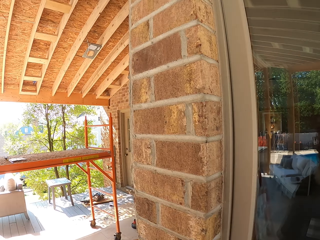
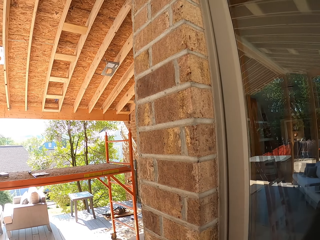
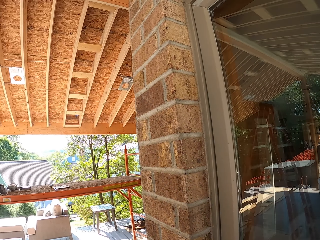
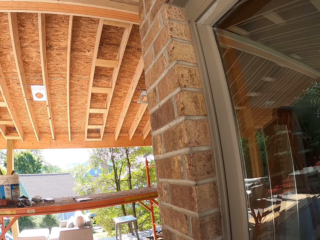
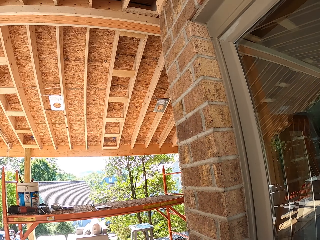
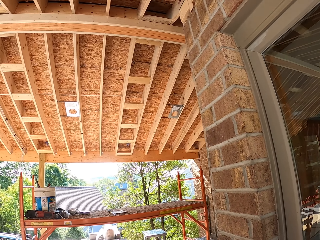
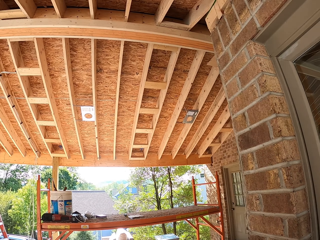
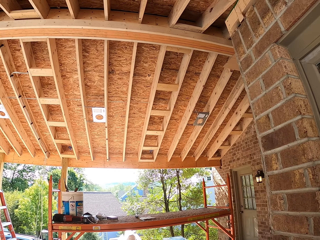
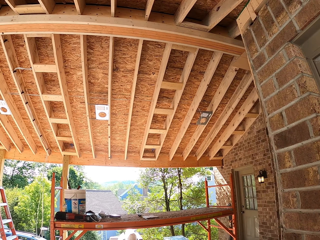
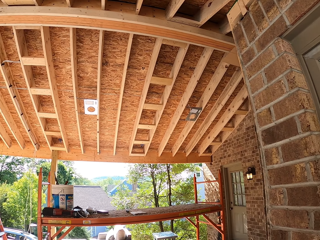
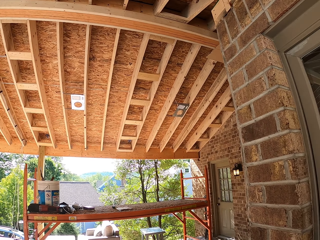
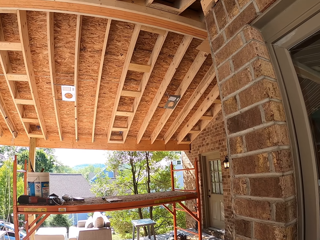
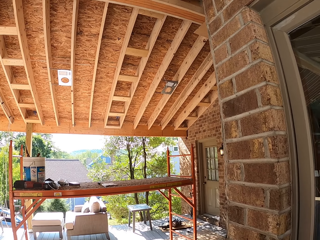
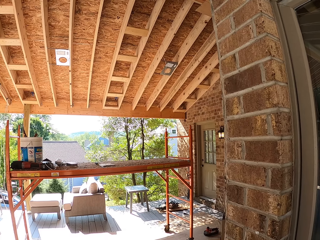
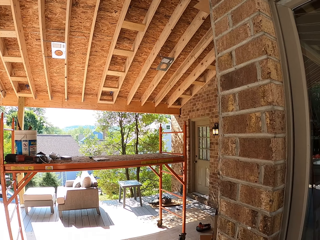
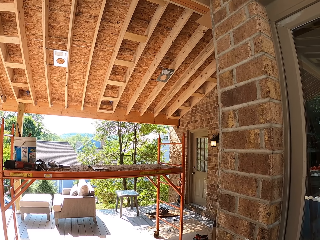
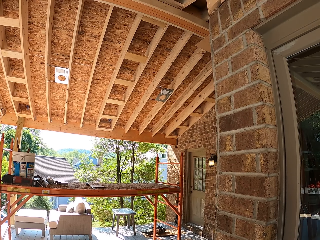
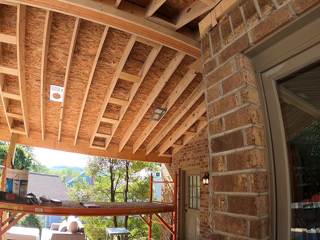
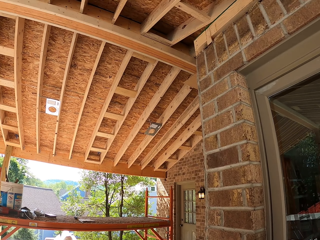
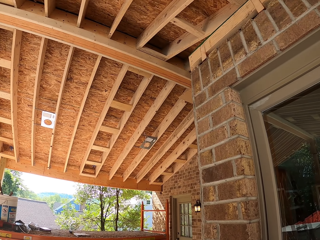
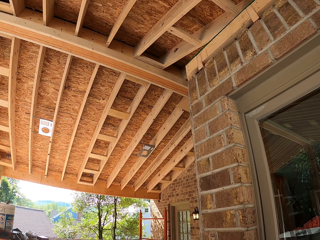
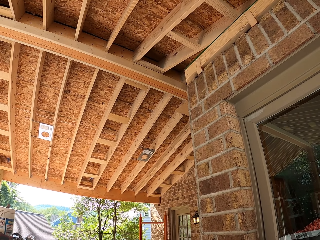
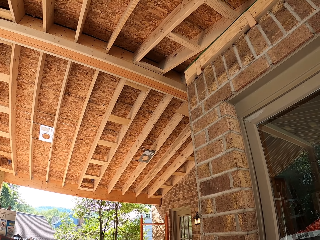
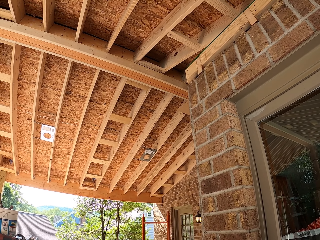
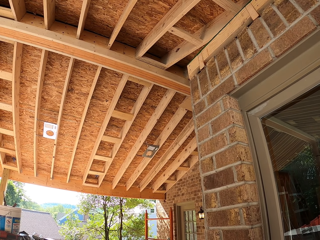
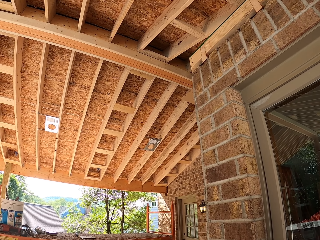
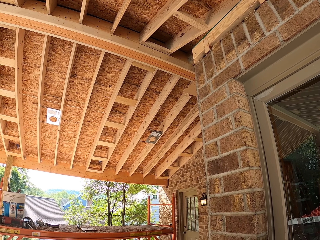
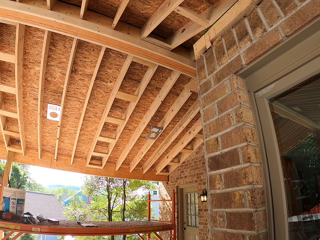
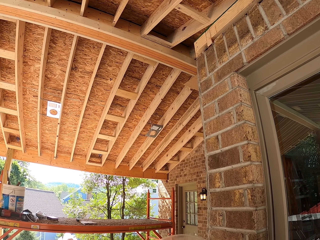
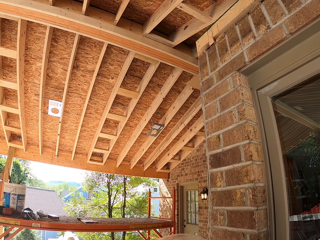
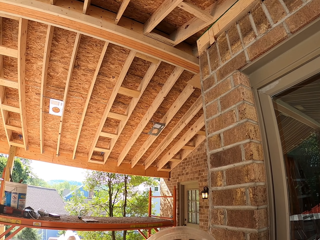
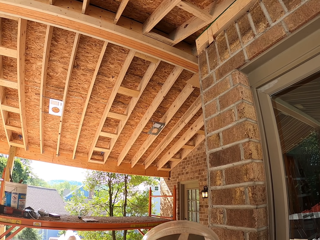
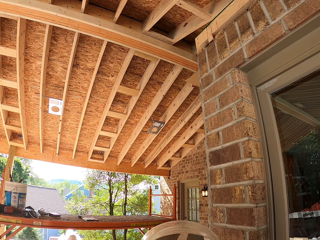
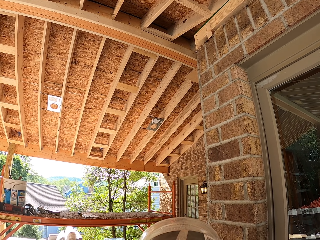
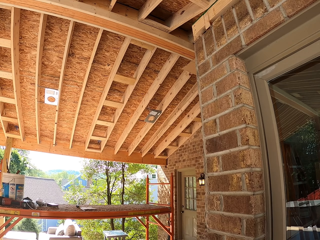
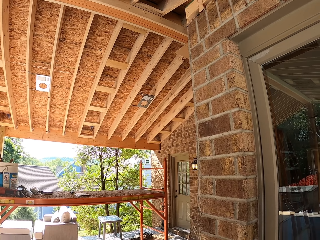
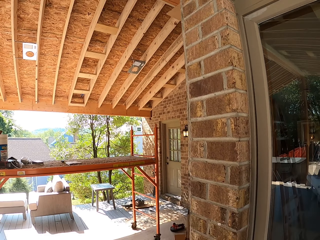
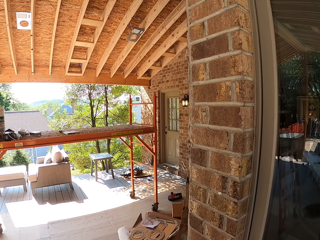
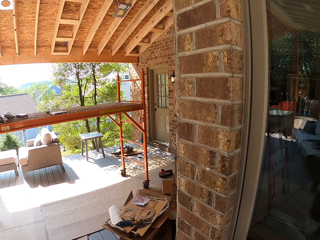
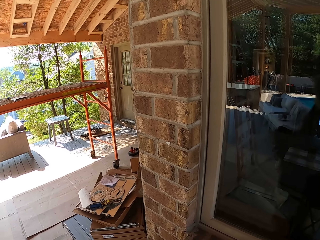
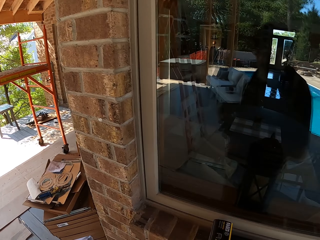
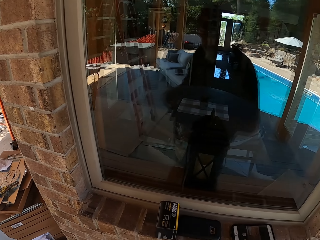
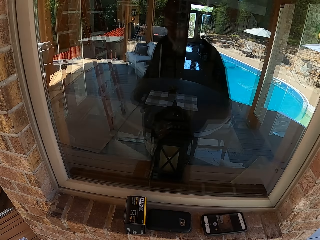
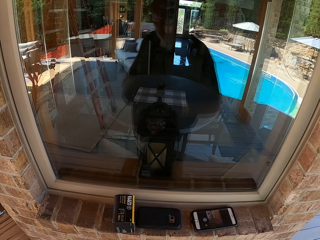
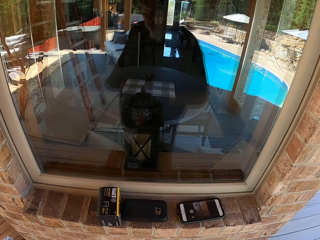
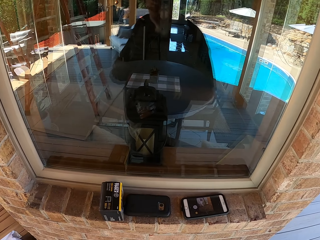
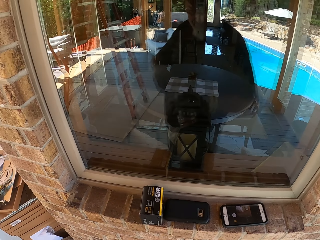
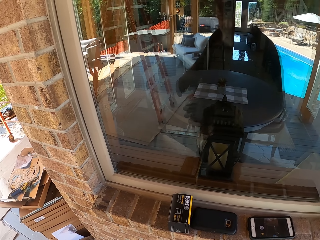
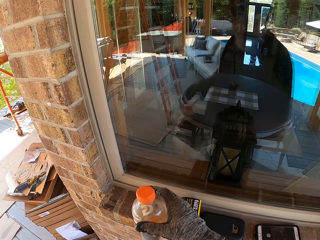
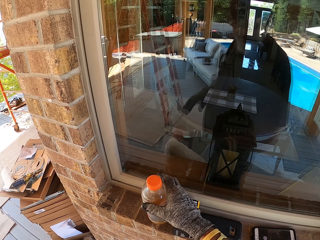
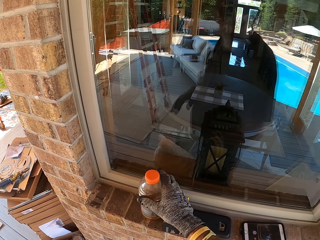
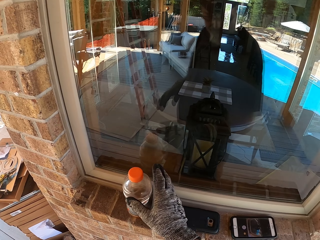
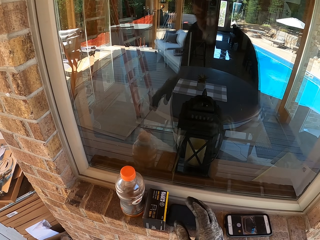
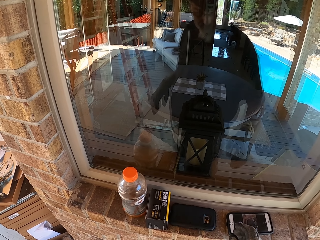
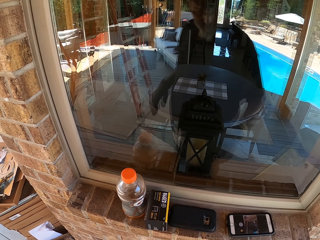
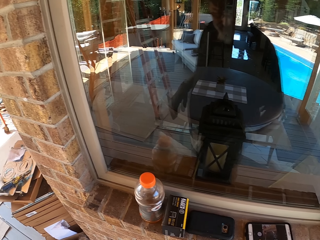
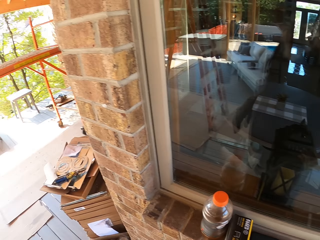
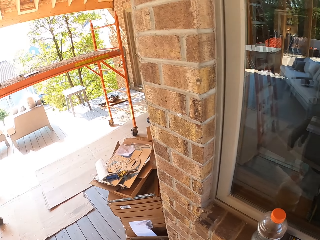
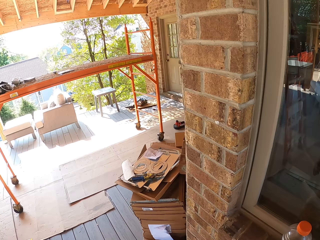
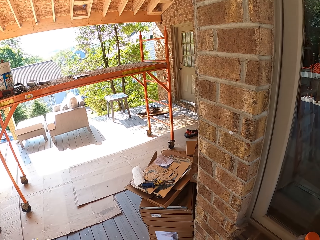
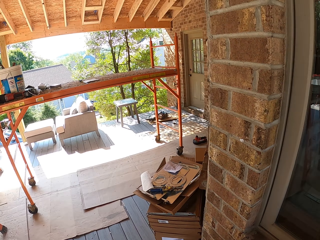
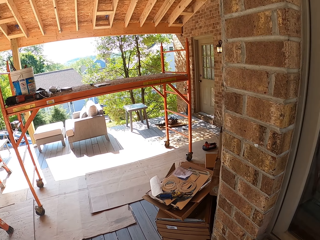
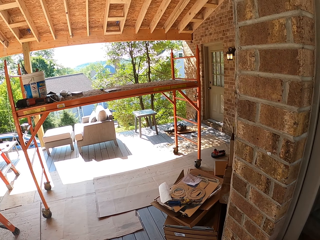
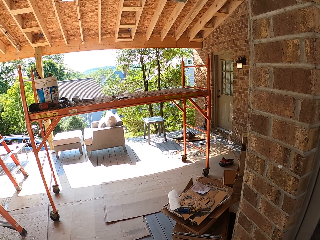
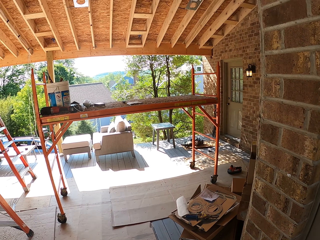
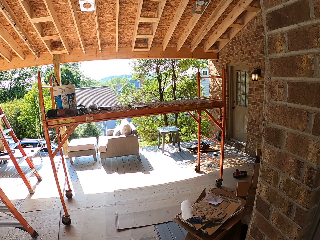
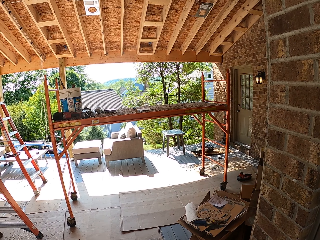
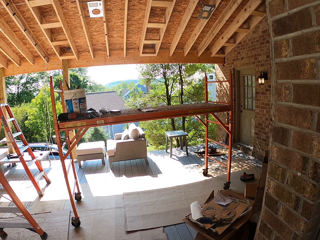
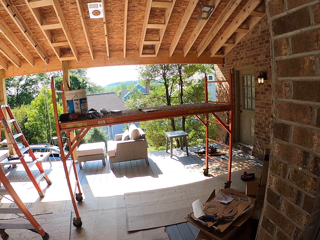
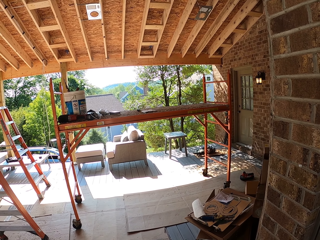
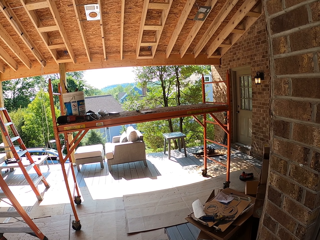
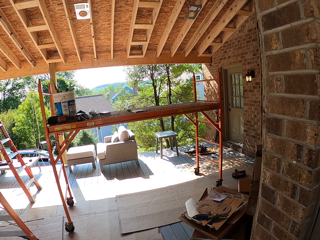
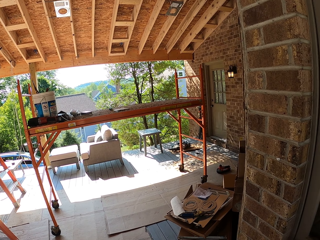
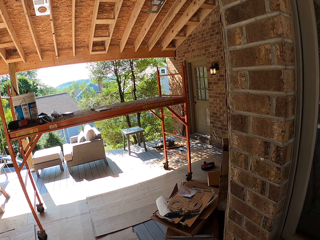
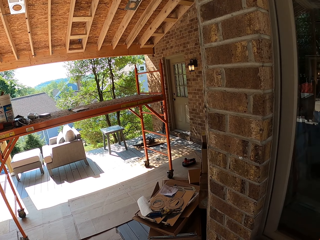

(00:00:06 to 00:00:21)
The camera wearer puts a bottle down. They look around. They drink from the bottle. They put the water bottle on the window. They look around.

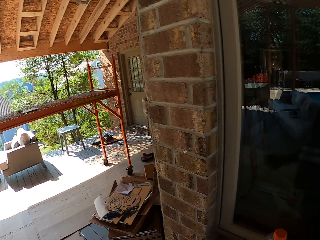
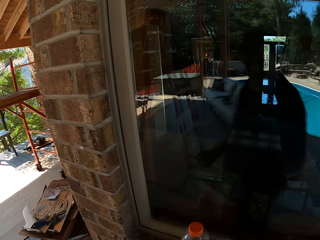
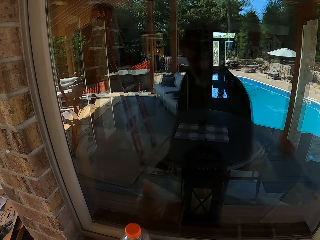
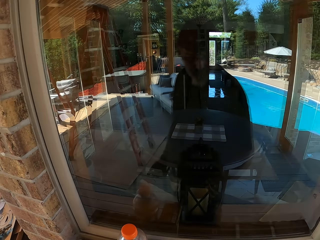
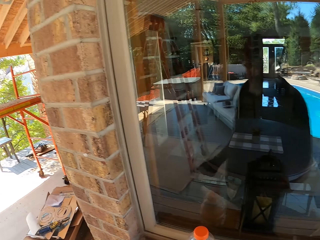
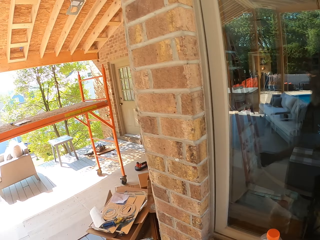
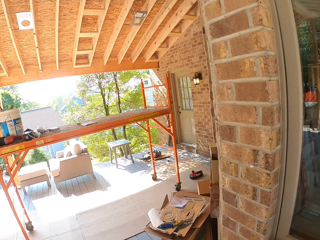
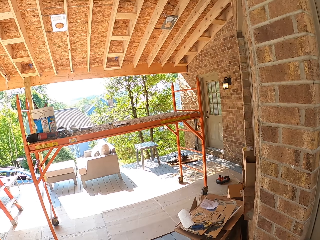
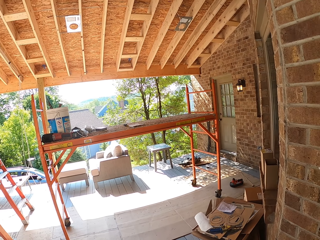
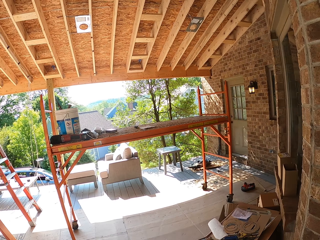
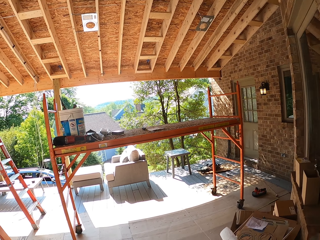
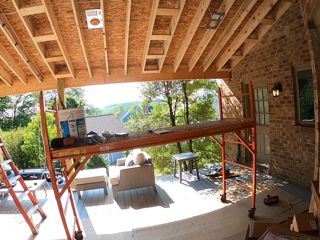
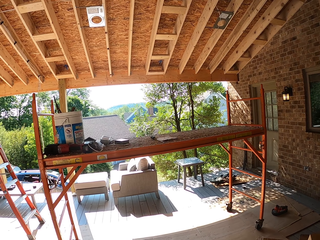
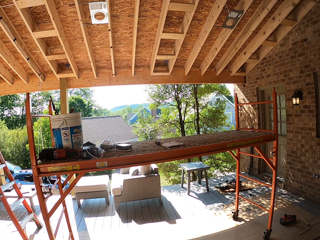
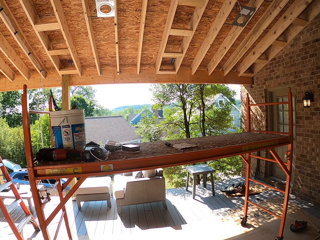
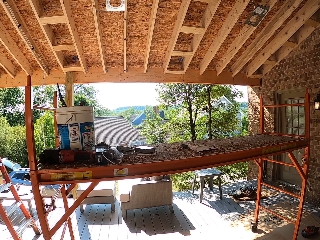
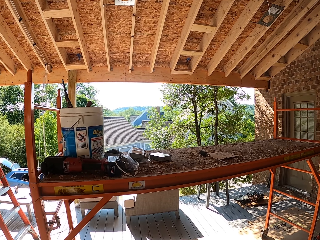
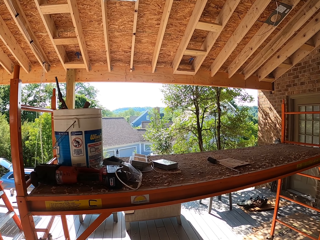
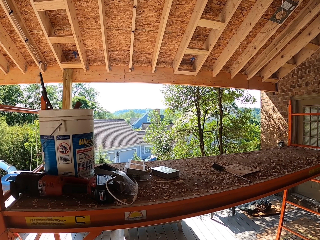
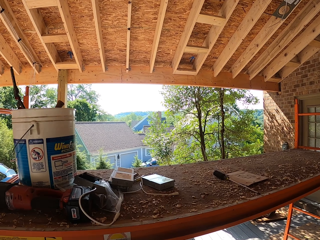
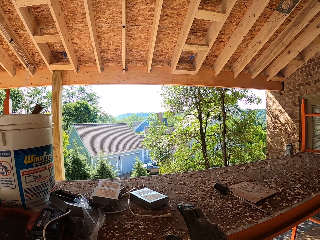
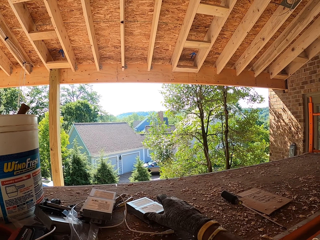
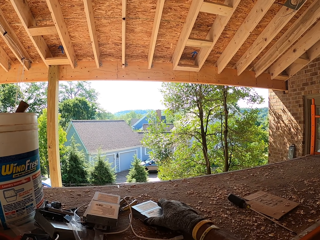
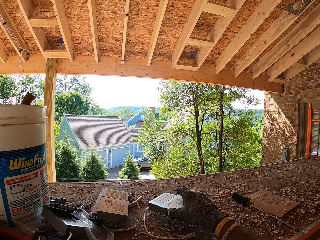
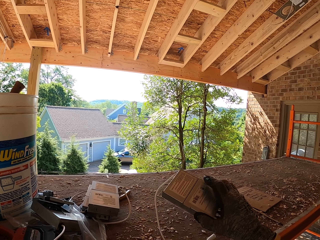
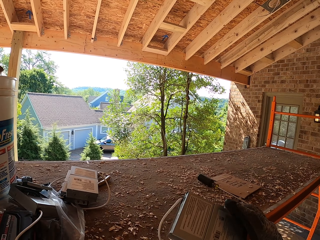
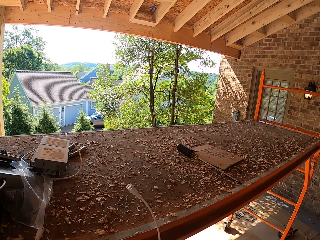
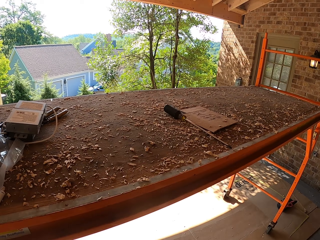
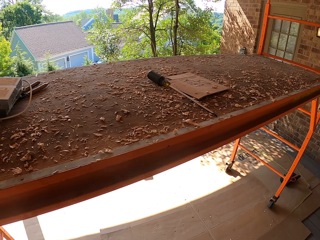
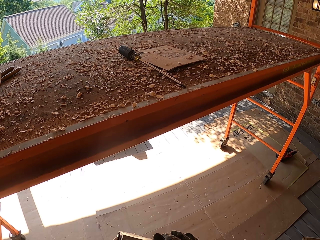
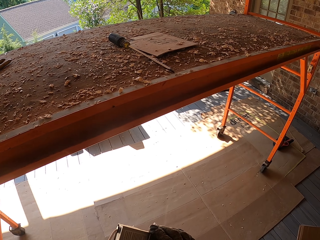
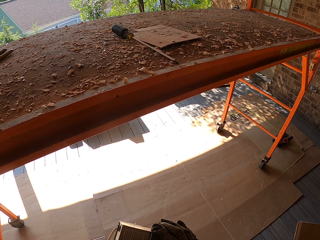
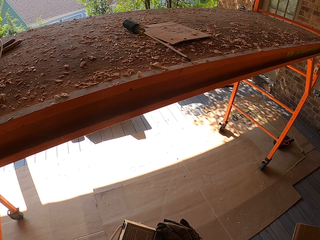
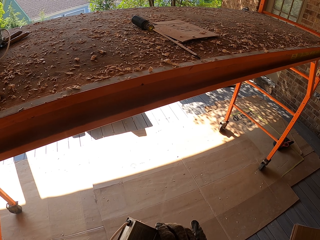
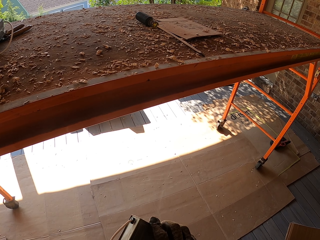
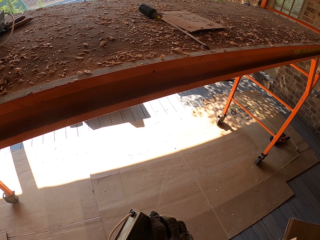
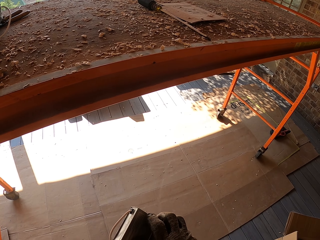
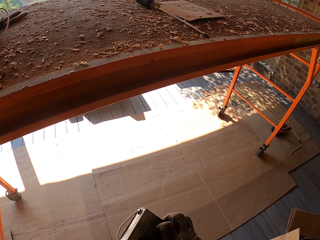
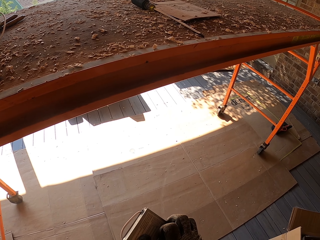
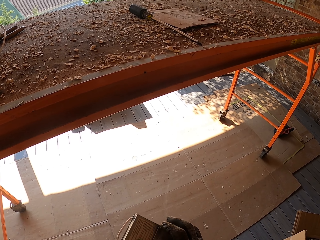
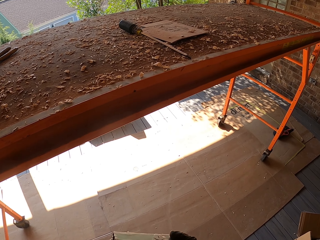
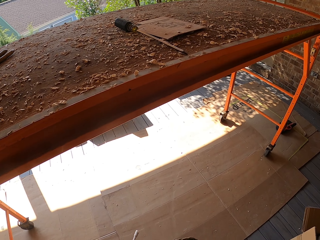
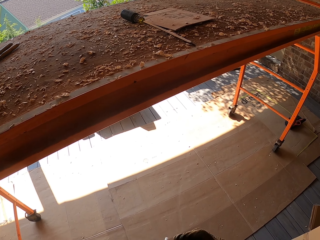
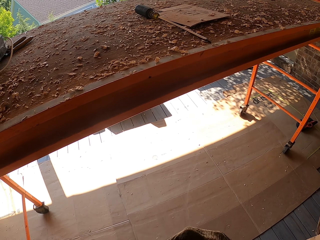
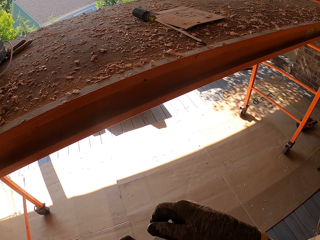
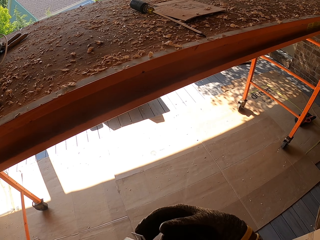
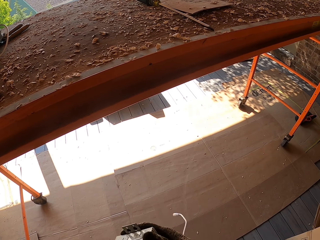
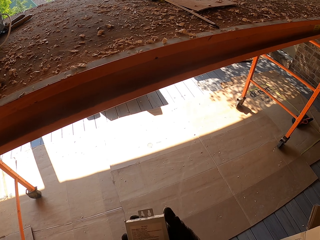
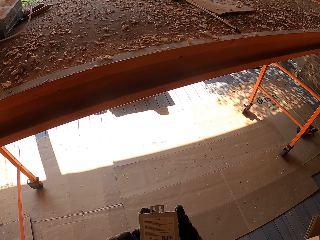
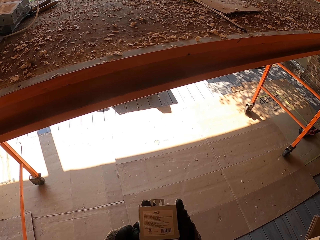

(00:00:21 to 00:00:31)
The camera wearer walks. They pick up the bulb holder. They open the bulb holder.
